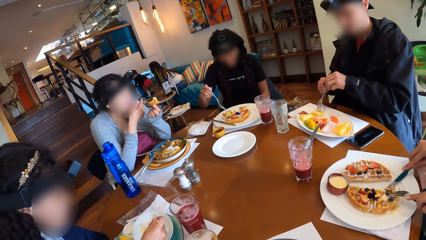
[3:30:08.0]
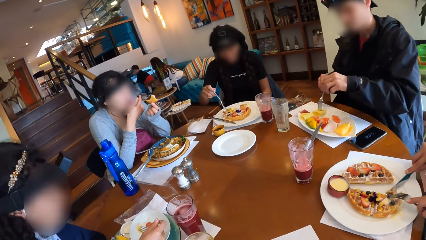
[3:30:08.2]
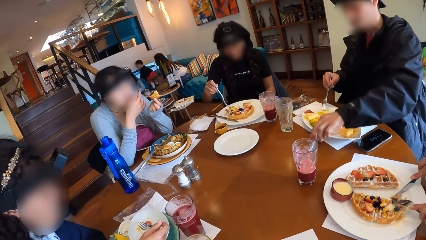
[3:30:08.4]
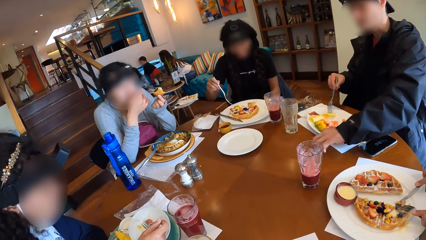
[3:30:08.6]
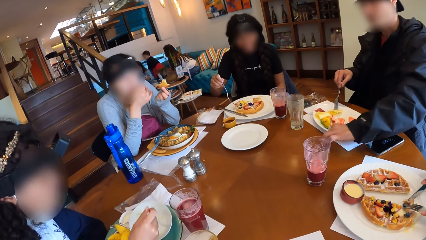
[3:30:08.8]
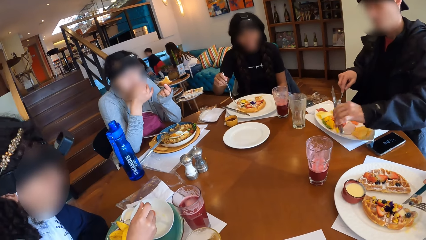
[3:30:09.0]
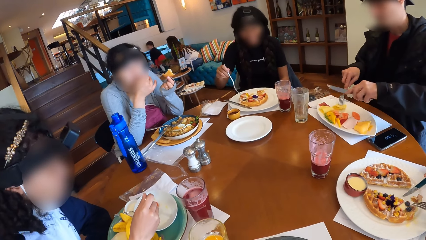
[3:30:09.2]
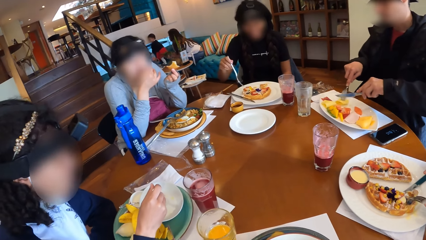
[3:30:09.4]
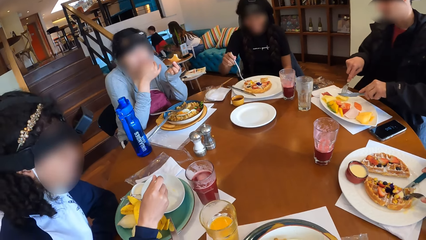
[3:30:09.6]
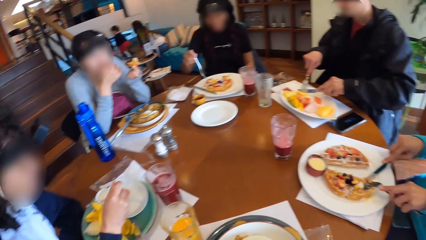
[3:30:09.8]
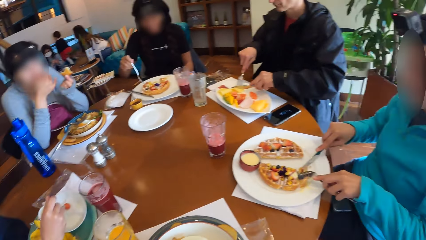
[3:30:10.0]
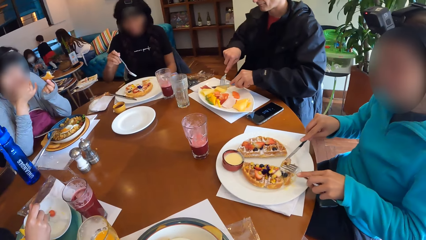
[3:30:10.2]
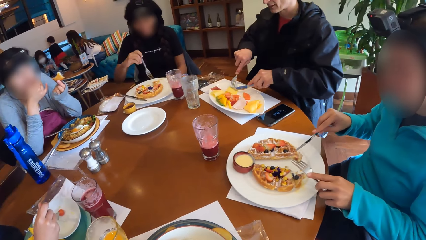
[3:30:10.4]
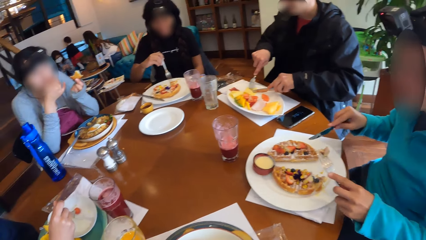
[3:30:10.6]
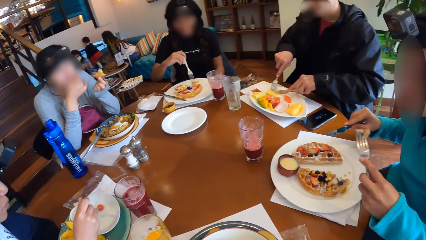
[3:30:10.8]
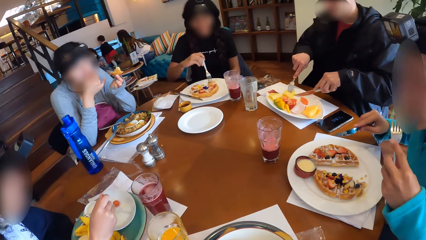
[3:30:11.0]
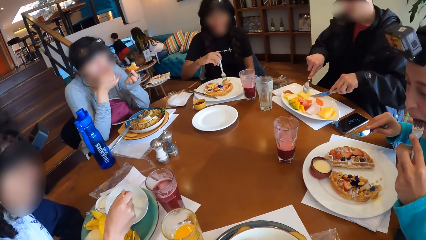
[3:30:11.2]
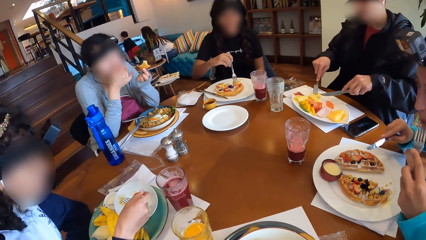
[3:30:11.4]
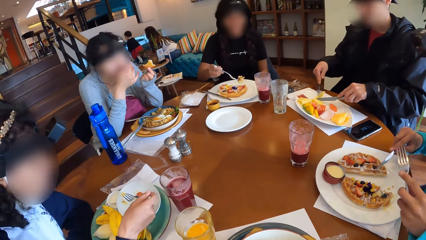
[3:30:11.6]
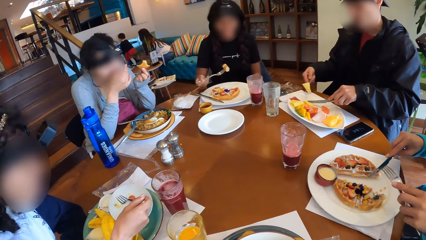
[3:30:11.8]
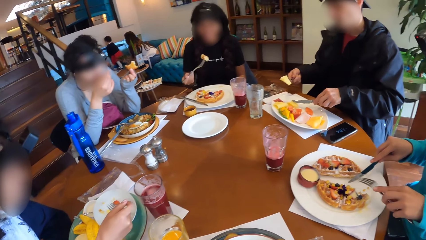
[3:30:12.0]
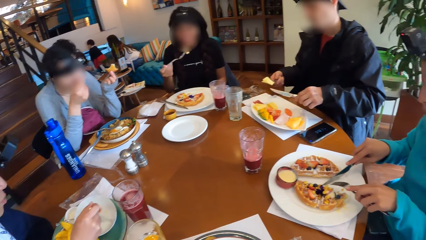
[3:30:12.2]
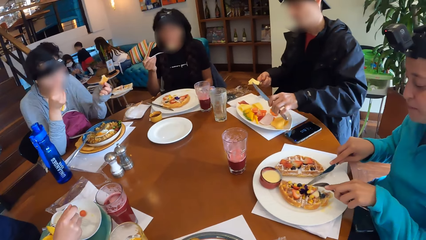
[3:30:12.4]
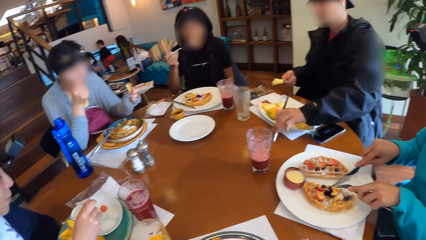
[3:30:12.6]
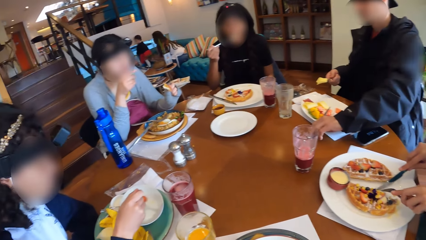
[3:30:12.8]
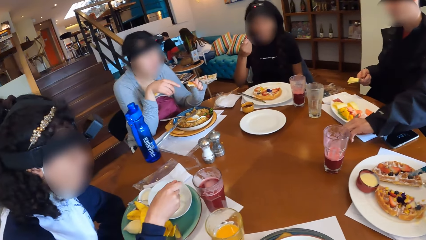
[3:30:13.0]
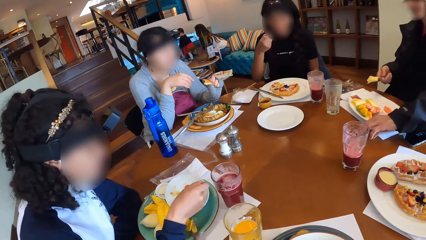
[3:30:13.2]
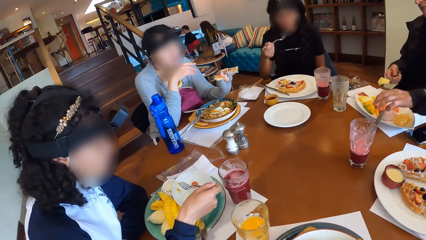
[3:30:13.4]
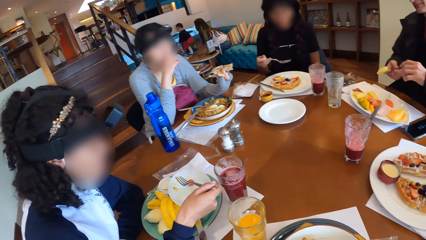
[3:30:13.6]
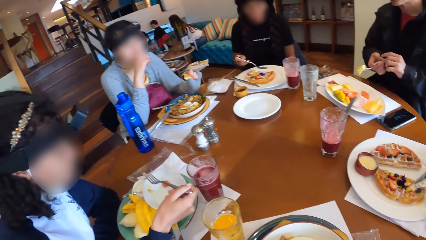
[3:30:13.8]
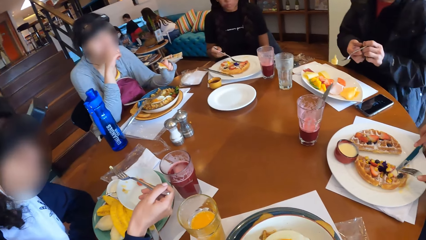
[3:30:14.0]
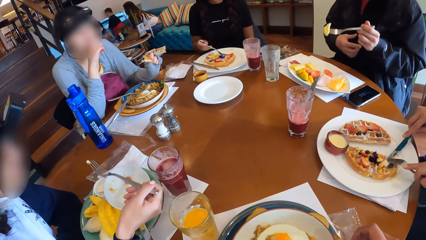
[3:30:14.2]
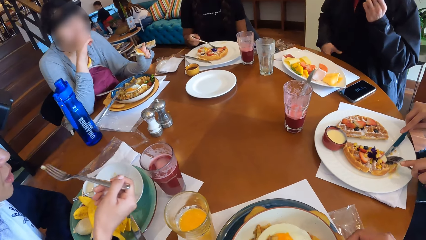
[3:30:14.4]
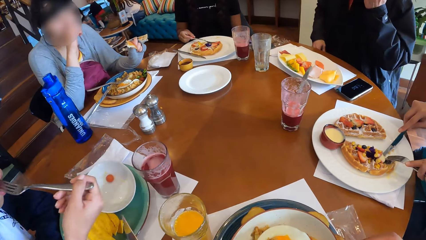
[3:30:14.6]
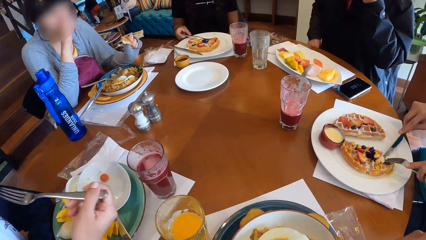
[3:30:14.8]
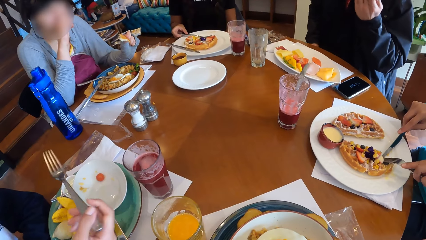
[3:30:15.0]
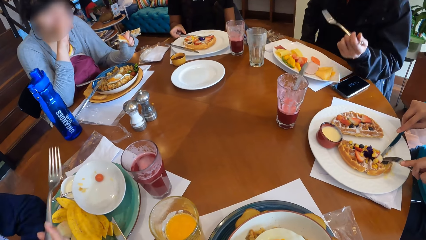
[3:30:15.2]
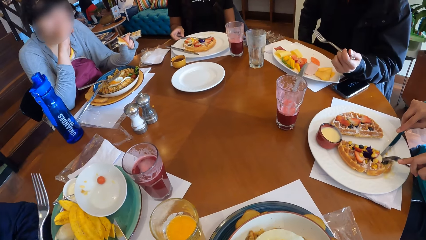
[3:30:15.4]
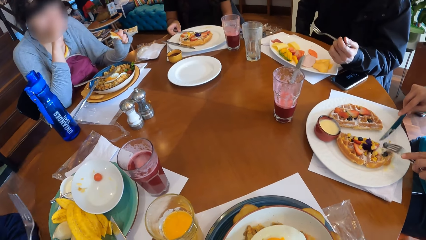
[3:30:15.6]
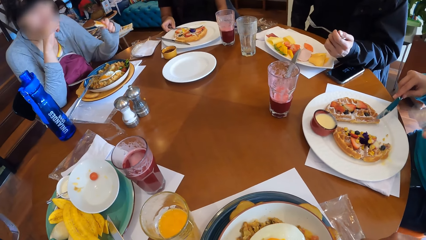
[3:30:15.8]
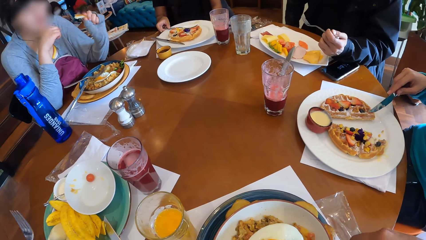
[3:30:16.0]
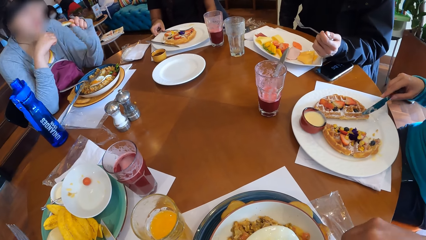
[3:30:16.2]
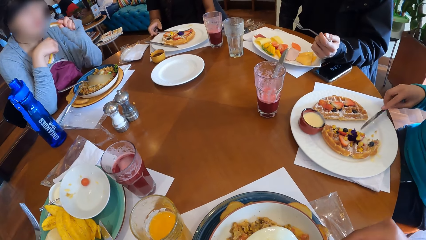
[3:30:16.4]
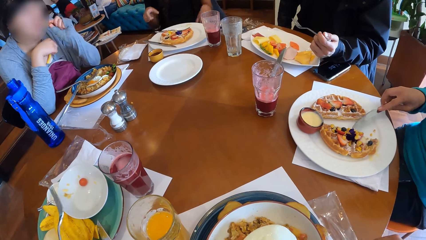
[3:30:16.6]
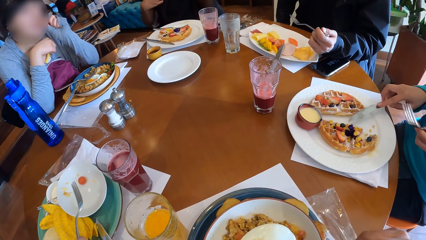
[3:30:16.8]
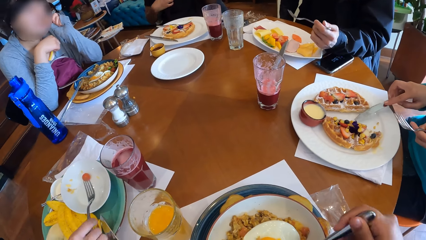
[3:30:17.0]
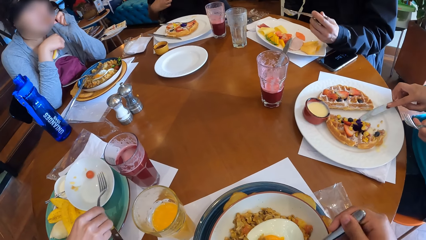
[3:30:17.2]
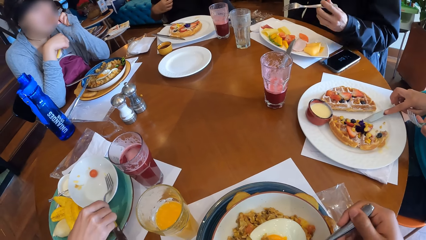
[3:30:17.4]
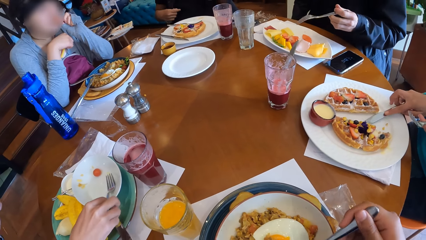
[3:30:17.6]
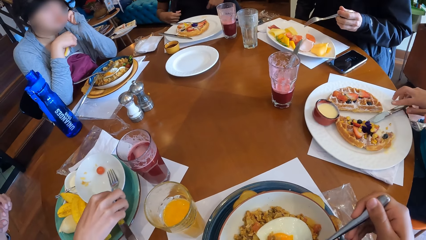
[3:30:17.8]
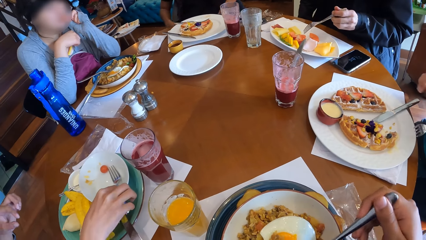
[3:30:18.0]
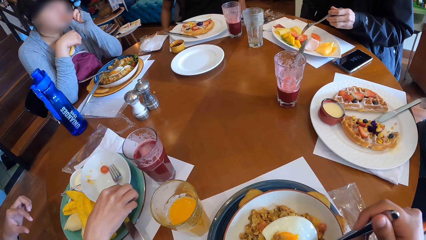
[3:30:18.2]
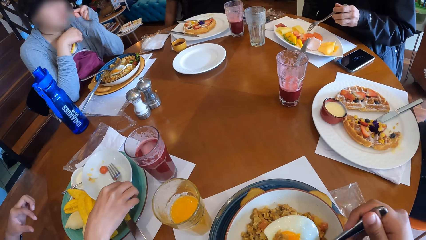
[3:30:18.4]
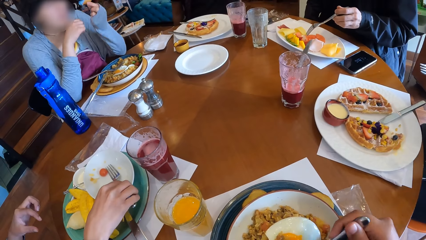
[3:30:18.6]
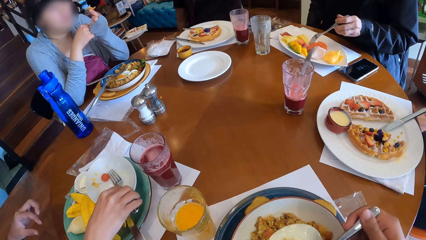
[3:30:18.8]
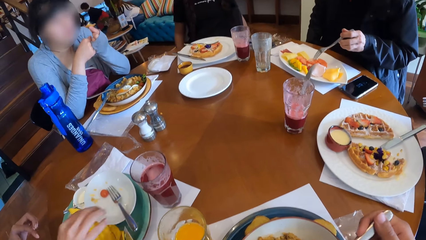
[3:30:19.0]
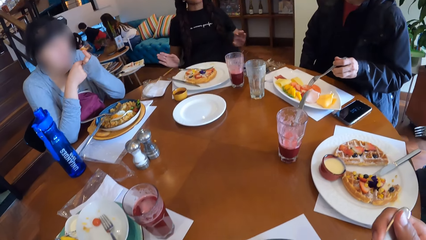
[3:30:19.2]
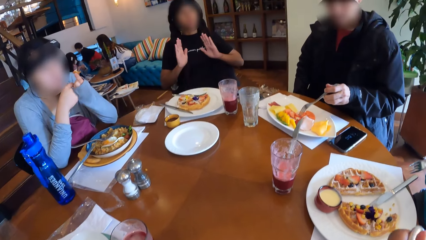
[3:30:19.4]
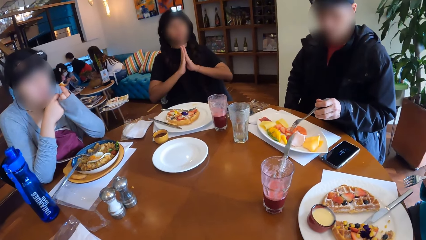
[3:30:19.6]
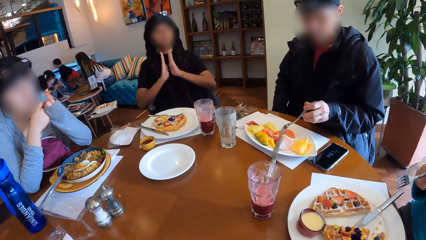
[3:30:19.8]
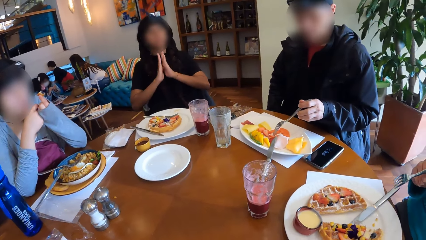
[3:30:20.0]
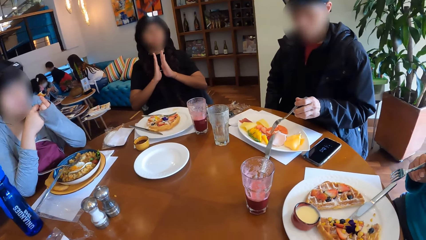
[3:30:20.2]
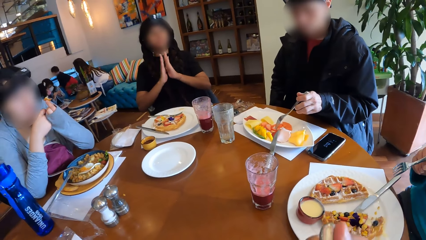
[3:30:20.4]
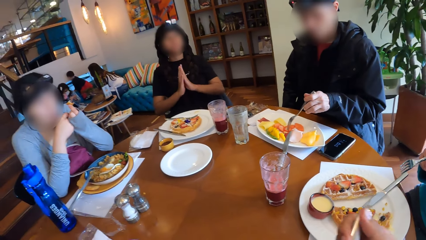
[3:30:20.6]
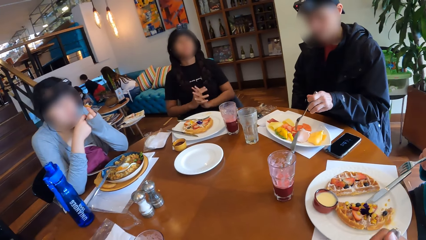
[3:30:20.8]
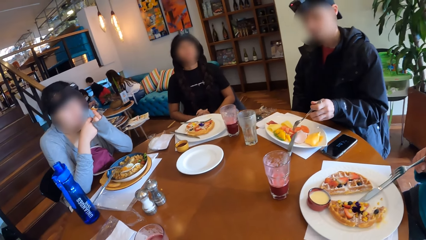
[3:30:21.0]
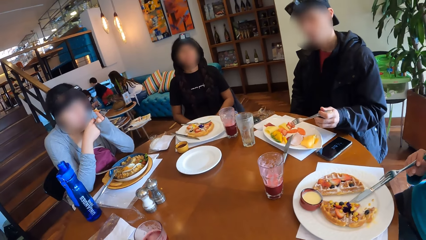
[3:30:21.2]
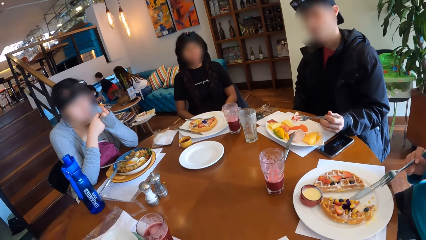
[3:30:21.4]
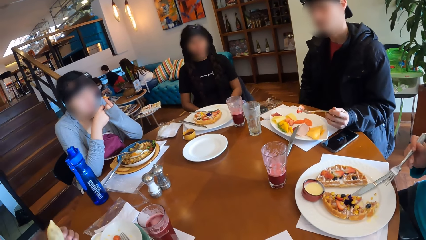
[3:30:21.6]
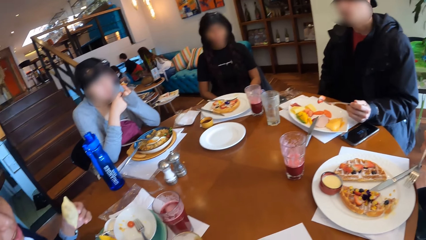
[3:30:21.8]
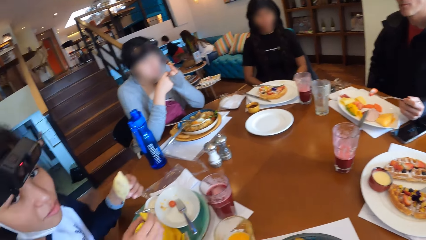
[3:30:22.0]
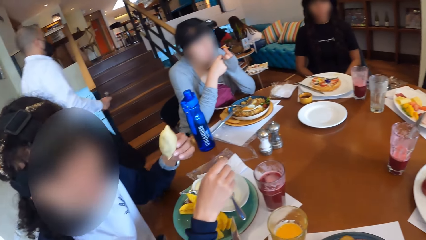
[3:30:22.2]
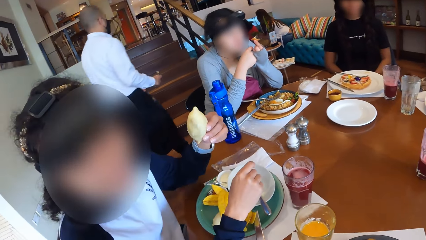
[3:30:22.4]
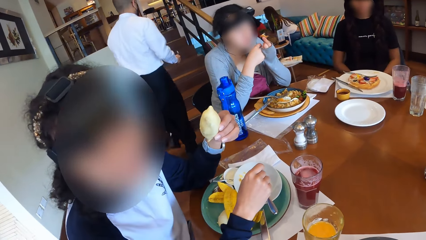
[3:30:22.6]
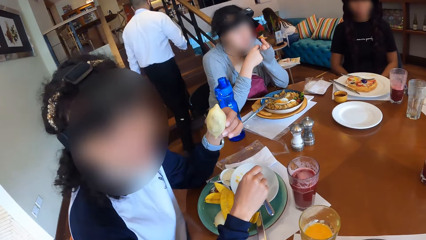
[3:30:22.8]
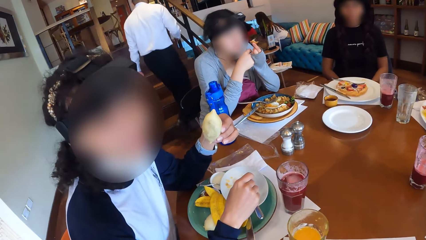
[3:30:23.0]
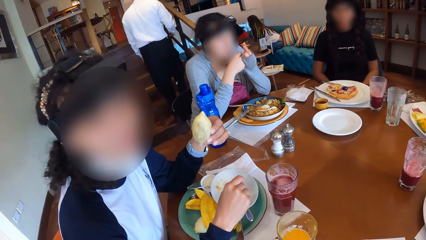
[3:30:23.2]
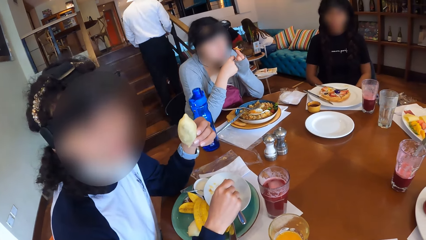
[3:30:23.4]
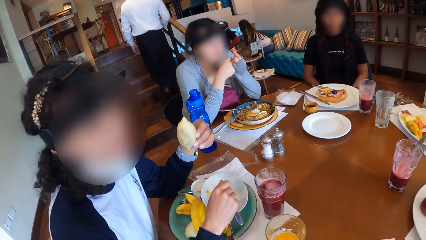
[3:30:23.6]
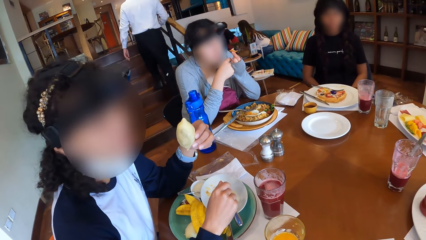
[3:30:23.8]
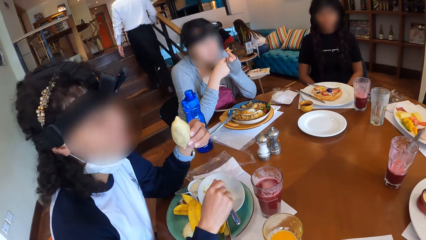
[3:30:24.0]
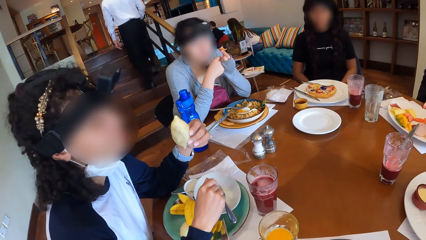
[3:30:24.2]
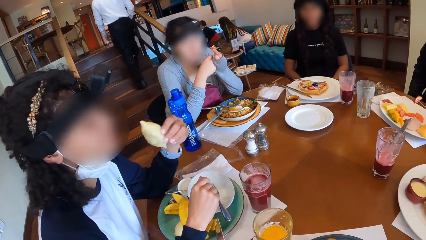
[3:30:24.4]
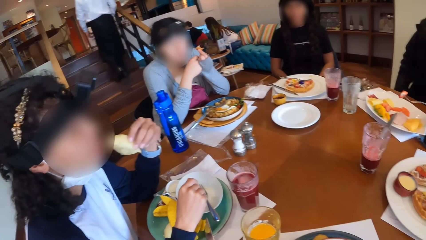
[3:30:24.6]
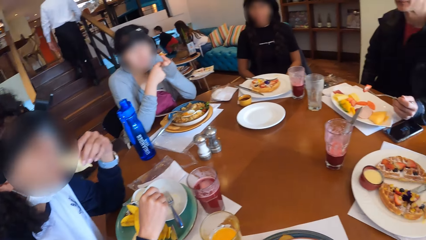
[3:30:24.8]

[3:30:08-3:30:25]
A man holds the cutlery in both hands. A woman picks waffles with the fork in her left hand. She eats the waffles with the fork in her left hand. Another woman picks waffles with the fork in her right hand. The man picks fruits from the bowl with the fork in his right hand. The second woman eats the waffles with the fork in her right hand. The man drops the knife on the table with his left hand. He picks fruits from the bowl with the fork in his left hand. A third woman eats the biscuit with her right hand. The camera wearer holds a fork in her right hand. A lady claps her hands. A fourth woman holds bread in her left hand. The camera wearer interacts with another lady.
